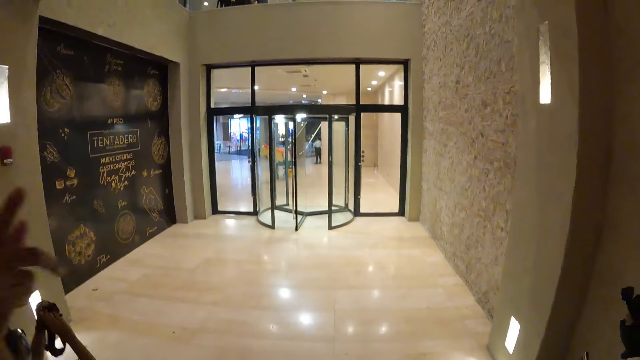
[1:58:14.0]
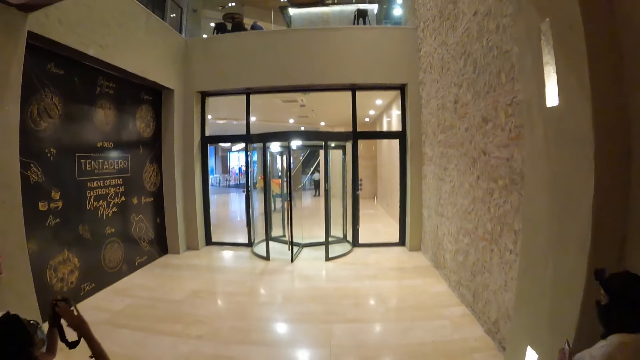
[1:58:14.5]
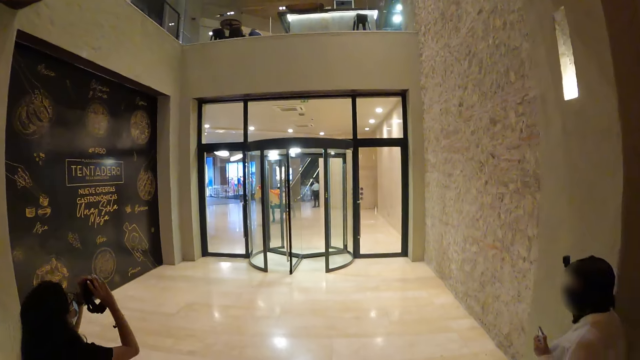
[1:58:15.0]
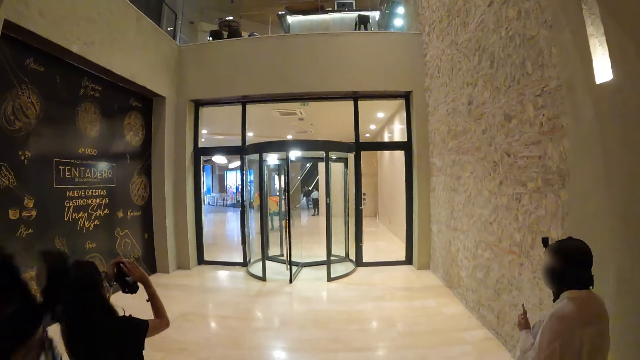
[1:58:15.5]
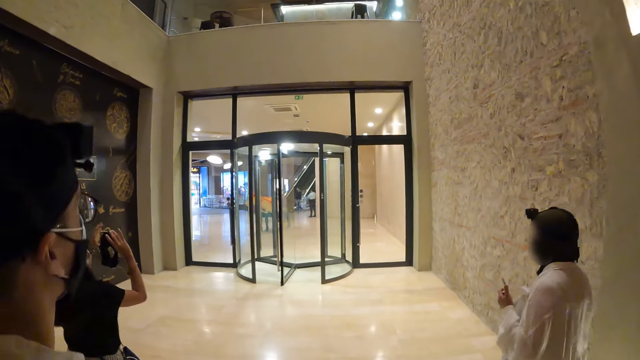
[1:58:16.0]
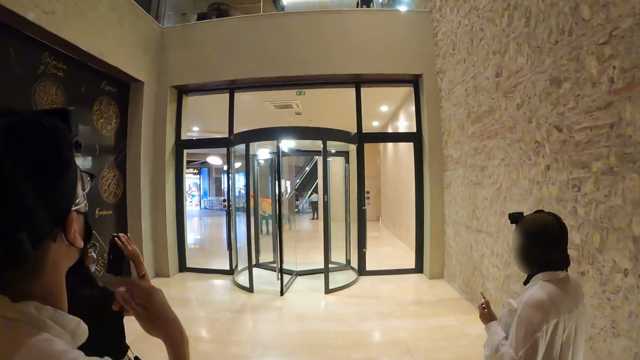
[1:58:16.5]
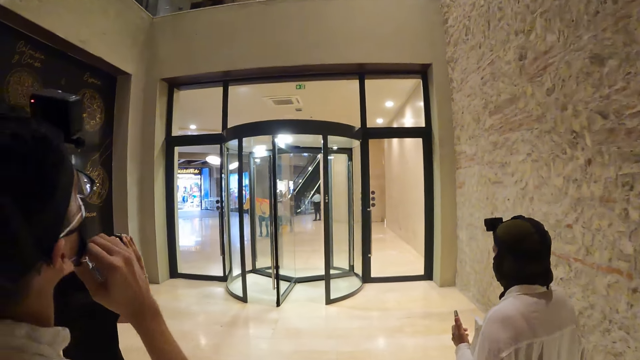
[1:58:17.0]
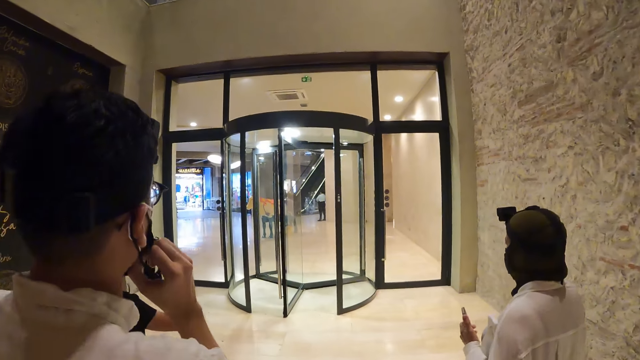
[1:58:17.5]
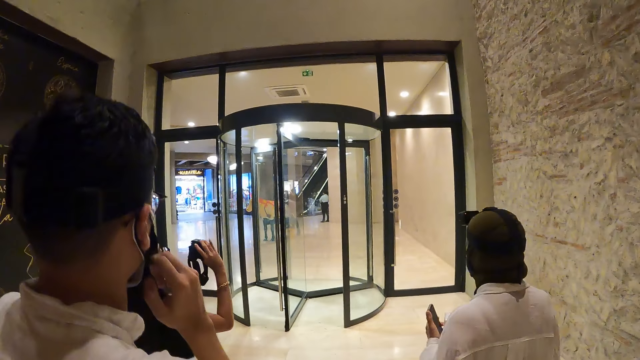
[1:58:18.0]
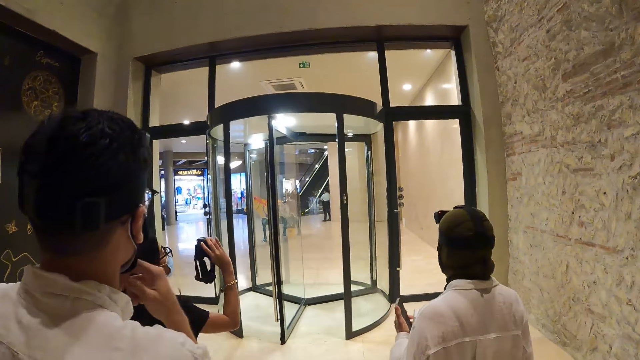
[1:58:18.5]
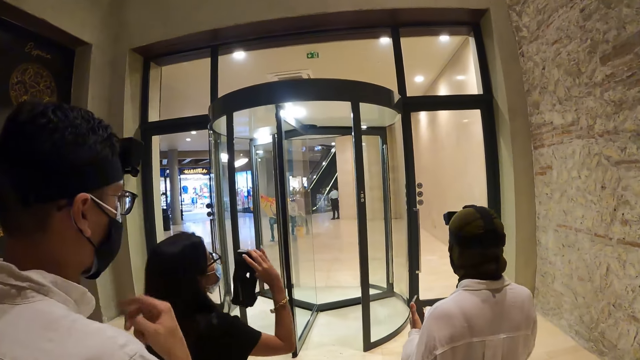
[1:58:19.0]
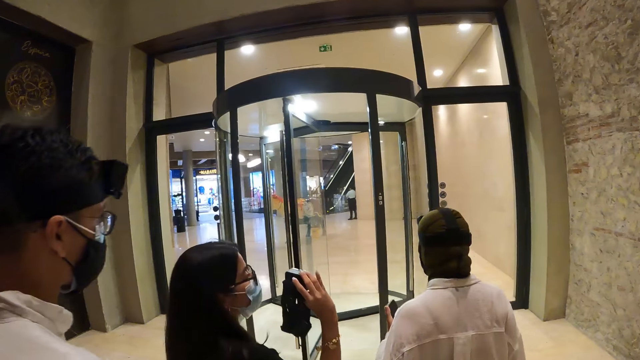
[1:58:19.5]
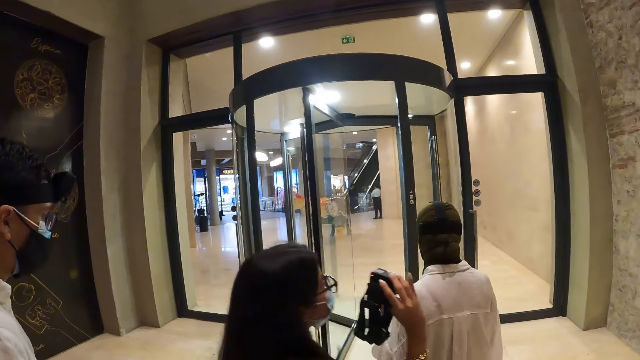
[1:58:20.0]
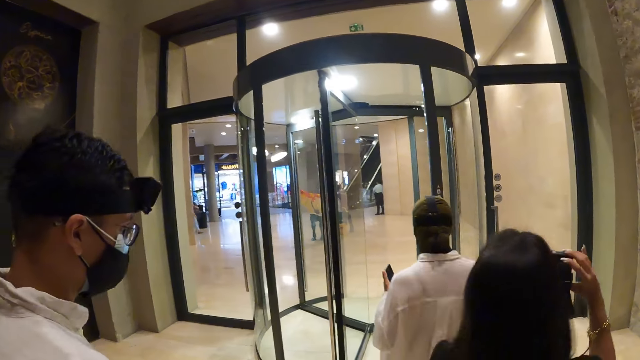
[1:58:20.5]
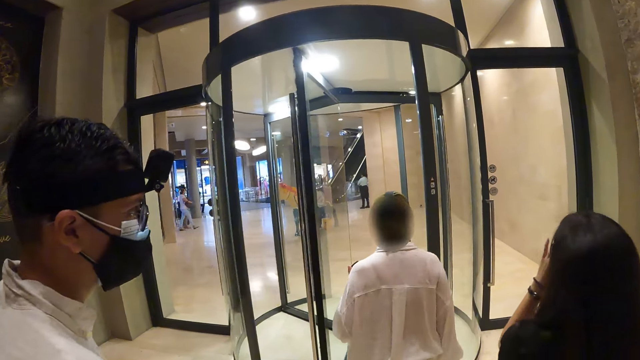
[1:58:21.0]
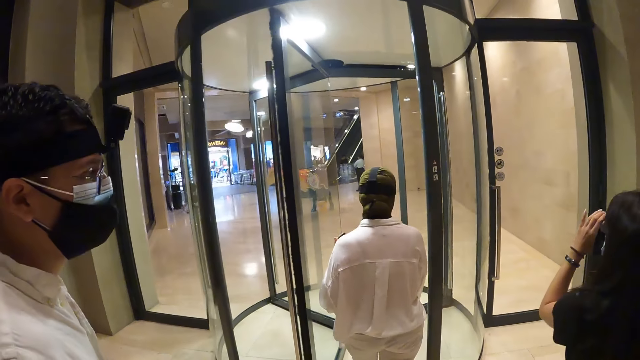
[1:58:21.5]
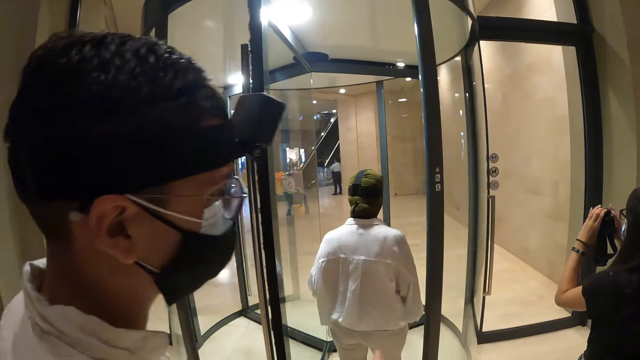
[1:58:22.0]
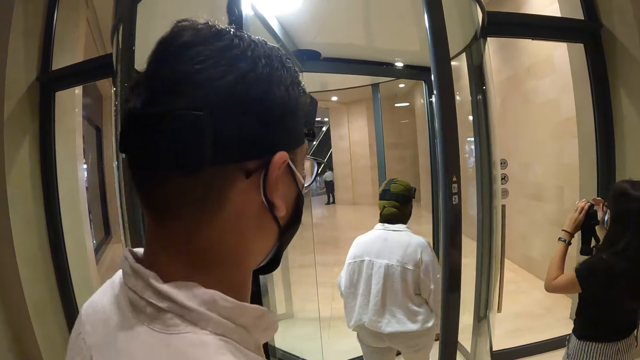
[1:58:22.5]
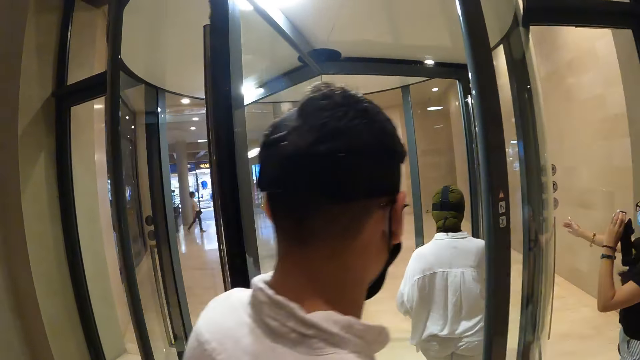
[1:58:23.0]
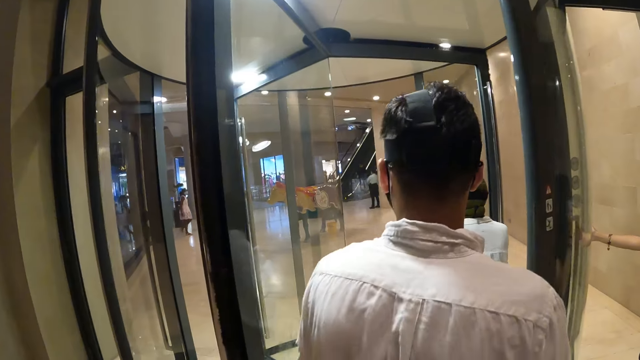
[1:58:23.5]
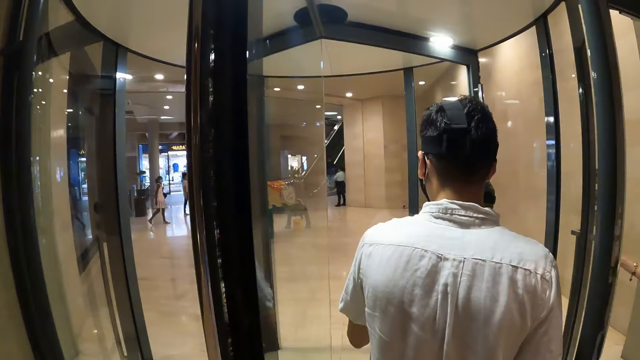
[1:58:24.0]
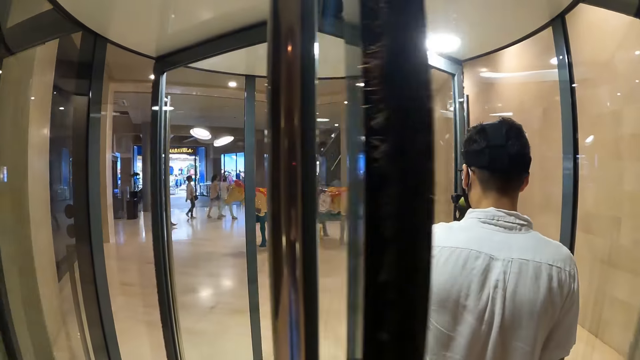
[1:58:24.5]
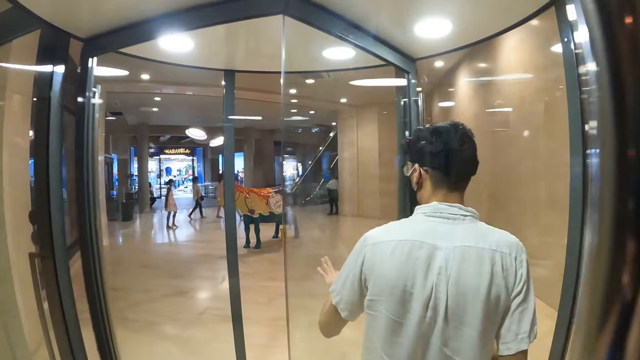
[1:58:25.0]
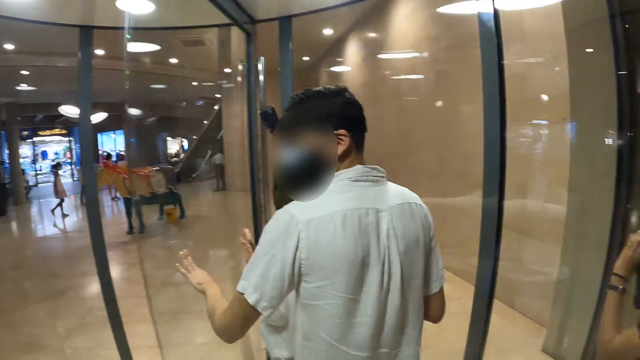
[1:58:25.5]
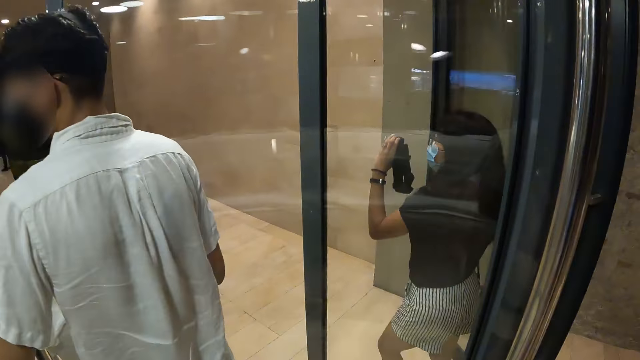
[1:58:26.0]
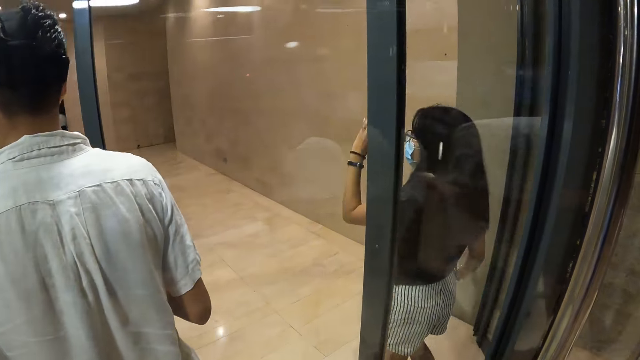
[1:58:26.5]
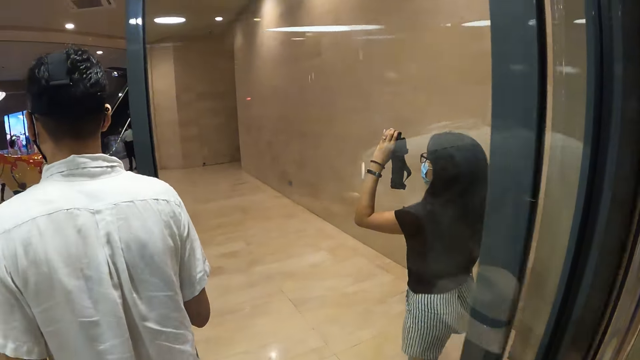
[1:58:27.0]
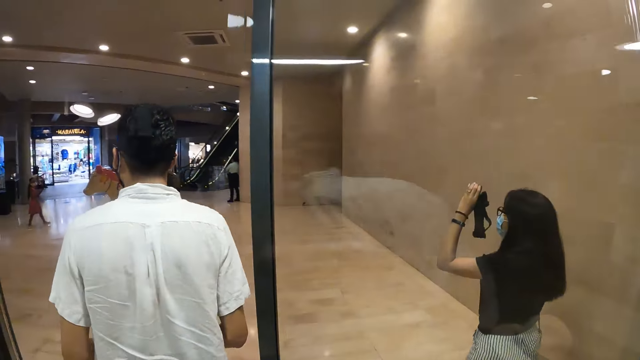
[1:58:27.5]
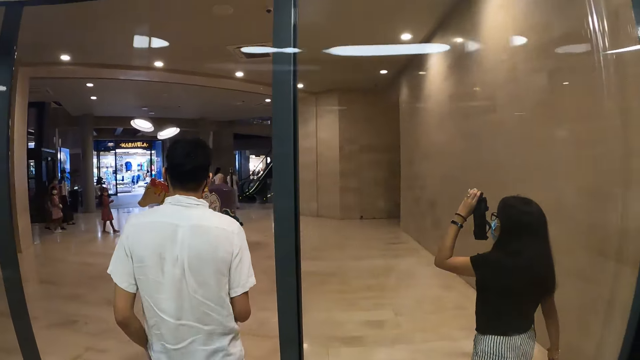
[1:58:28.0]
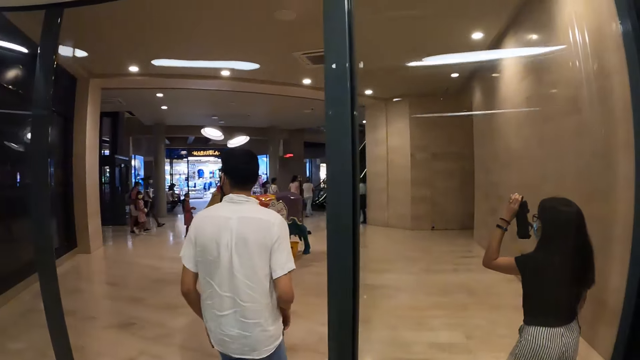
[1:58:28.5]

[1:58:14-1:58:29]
The man adjusts his face mask with his right hand. A woman walks through a revolving door into a mall. Another woman opens a door with her right hand. The man walks through the revolving door into the mall. The camera wearer walks through the revolving door into the mall.

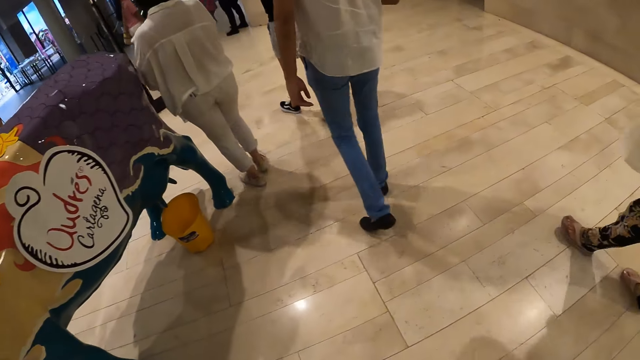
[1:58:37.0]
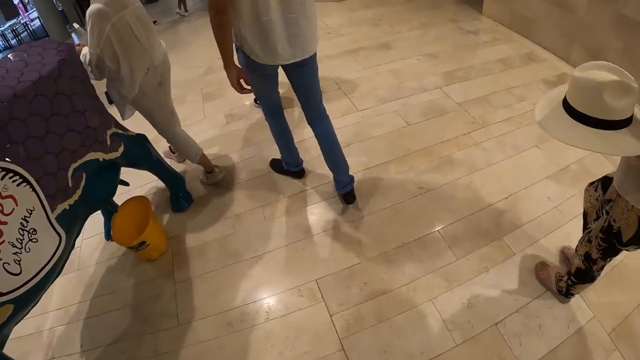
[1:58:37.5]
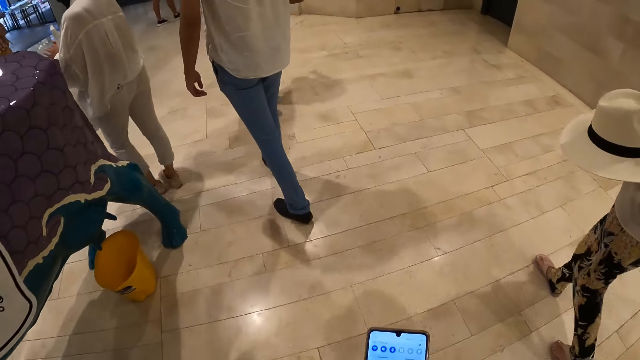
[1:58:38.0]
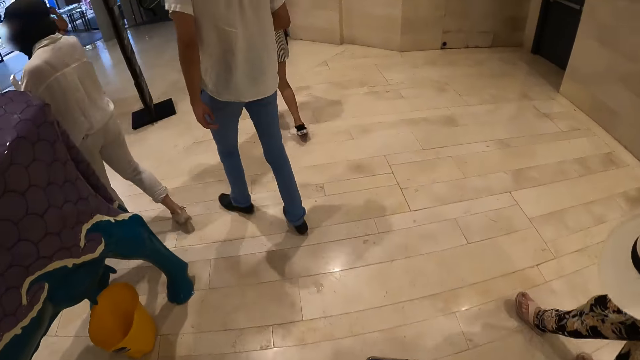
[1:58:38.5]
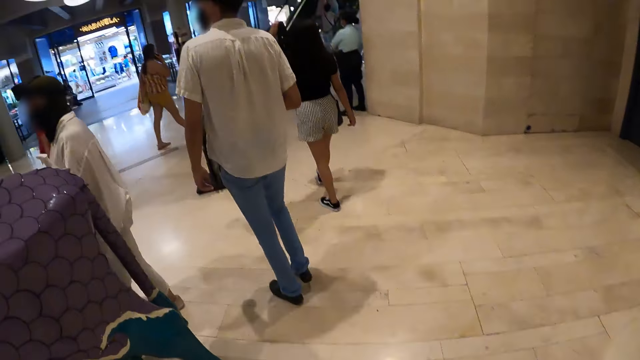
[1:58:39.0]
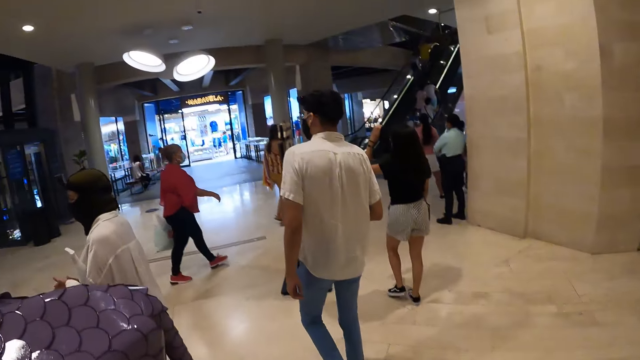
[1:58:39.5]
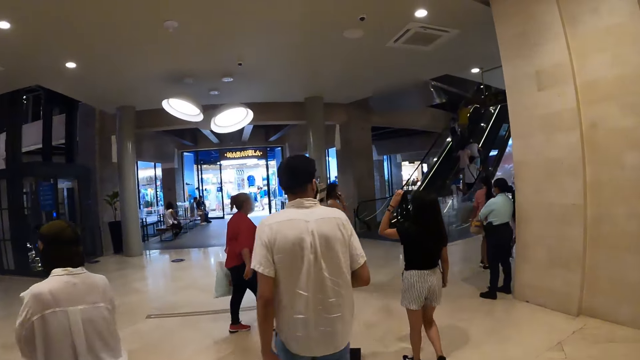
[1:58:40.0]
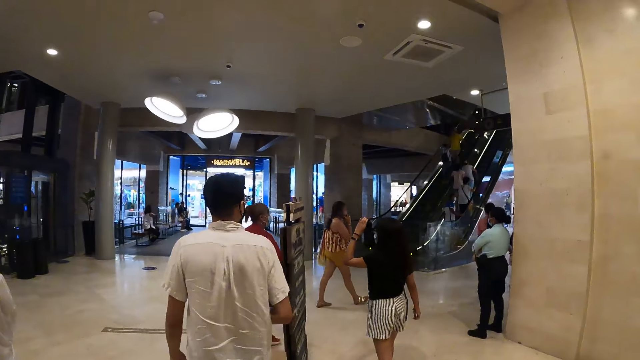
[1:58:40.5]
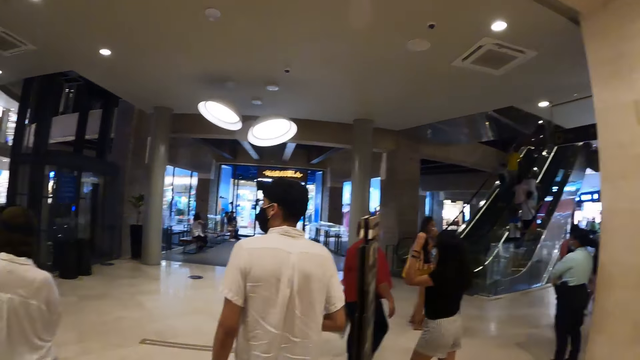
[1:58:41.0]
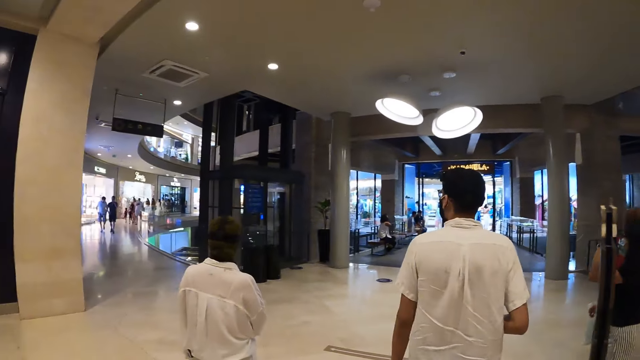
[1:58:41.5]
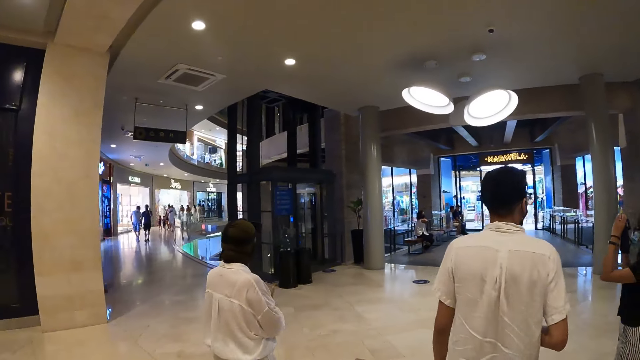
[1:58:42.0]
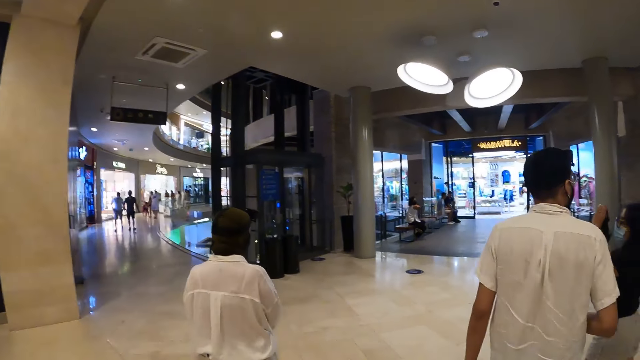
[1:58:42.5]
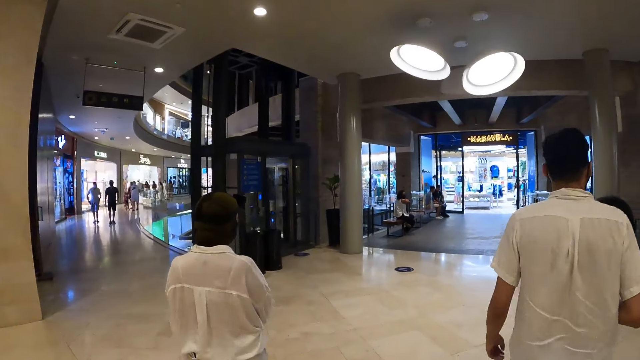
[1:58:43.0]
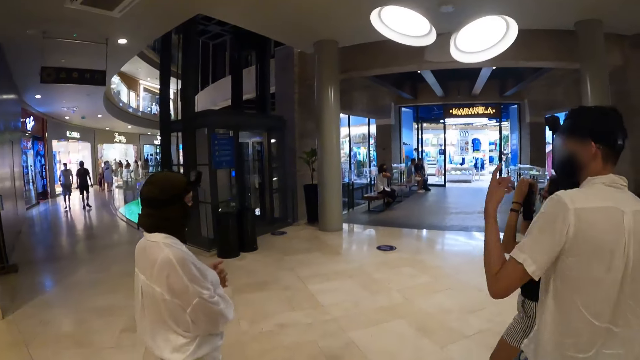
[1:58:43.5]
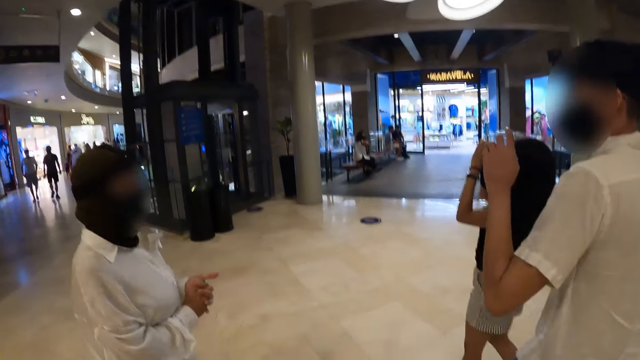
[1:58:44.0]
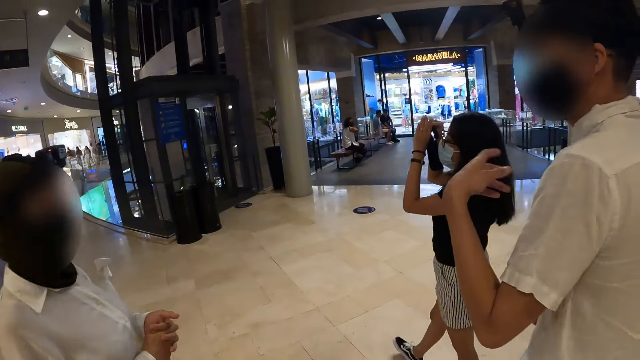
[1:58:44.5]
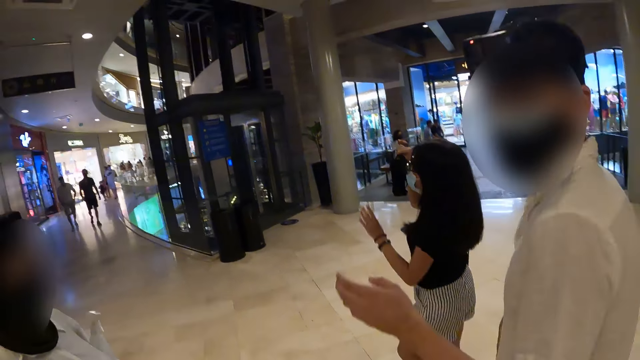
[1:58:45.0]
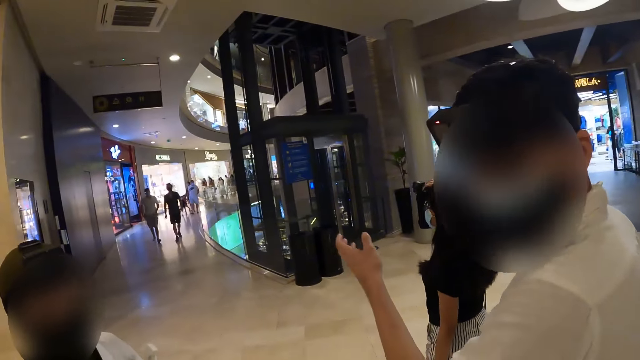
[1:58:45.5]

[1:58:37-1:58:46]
The camera wearer holds a phone with his hands. The woman holds the camera with her hands. The man gestures with his hands.
